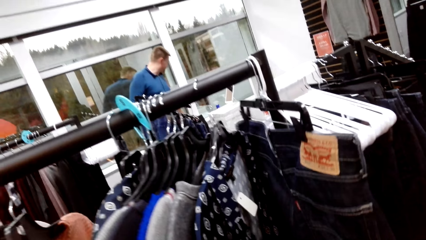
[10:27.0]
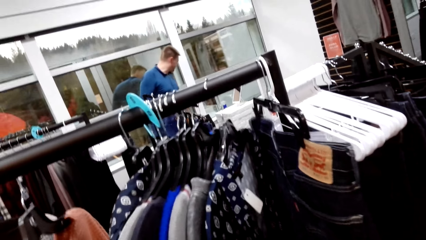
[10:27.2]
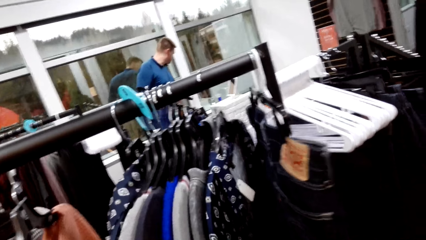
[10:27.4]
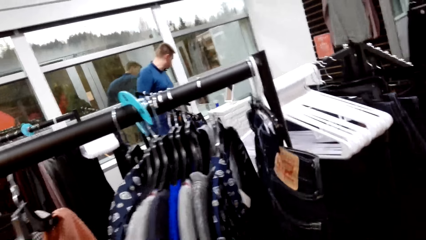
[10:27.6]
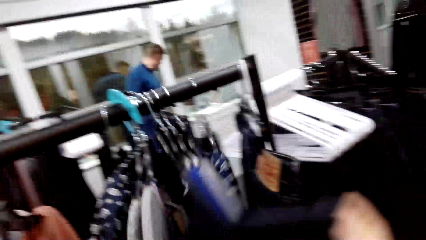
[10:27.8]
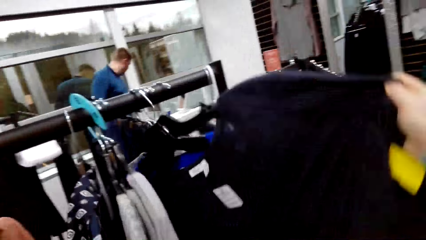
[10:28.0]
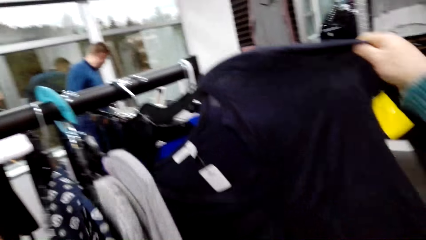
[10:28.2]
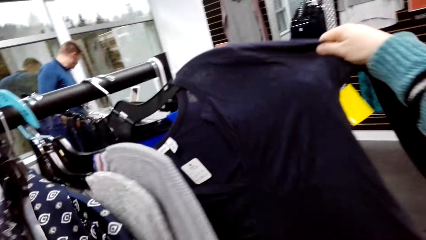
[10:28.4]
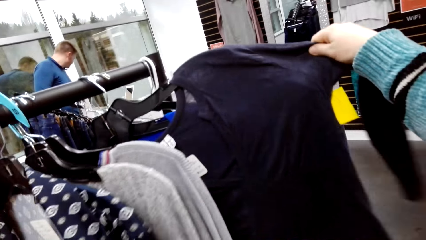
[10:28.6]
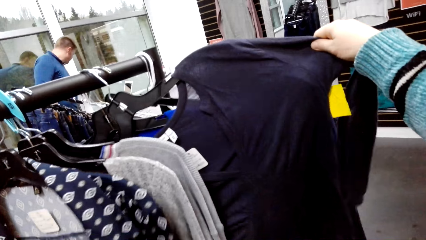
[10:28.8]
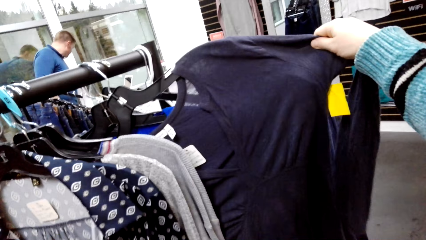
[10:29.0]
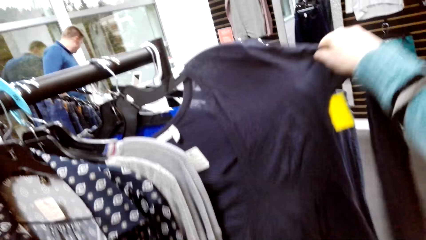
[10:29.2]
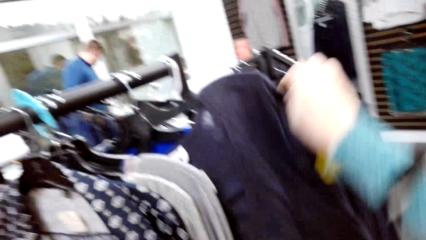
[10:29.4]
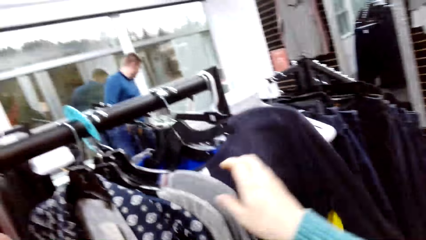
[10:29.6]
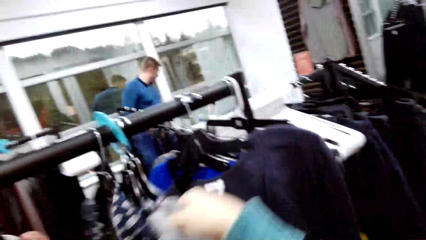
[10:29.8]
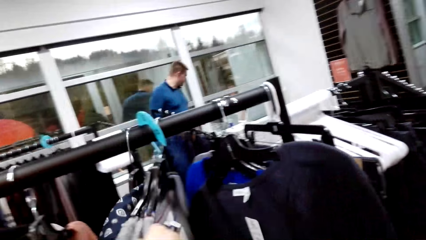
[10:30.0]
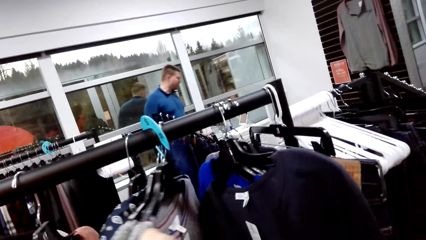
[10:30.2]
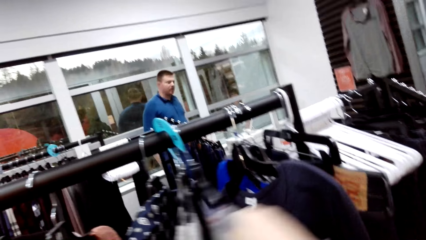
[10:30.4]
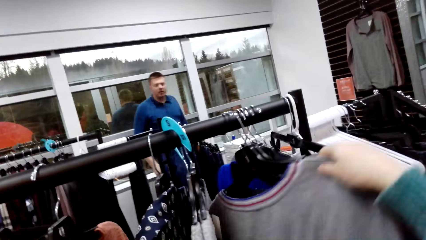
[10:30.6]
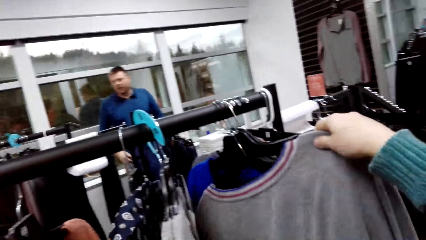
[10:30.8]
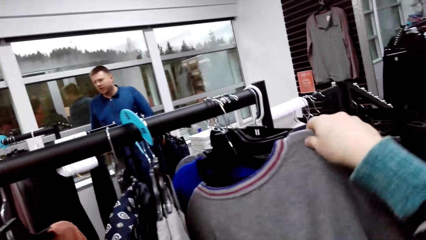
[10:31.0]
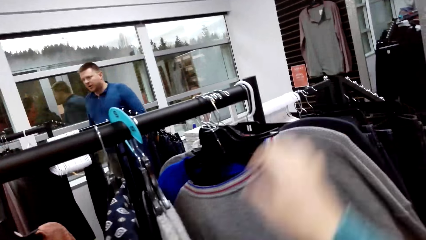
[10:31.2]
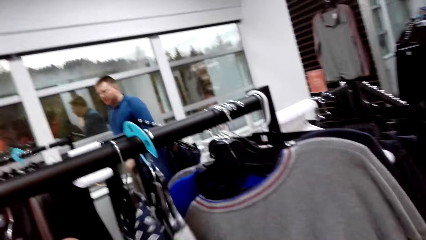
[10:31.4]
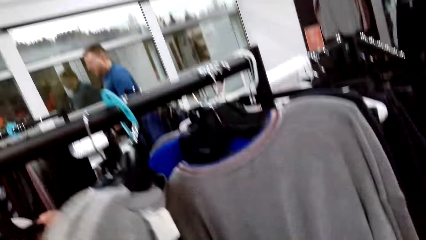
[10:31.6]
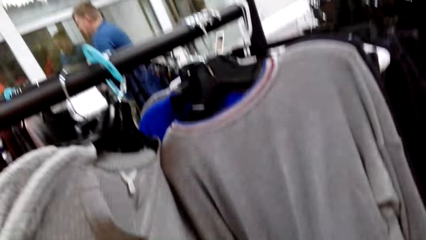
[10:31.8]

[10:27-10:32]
The camera wearer checks the sweatshirt.

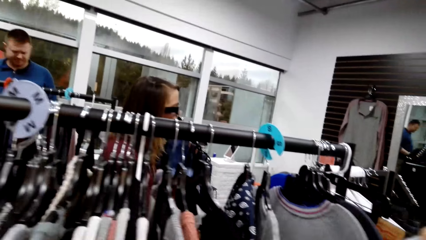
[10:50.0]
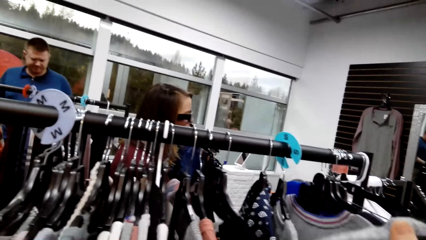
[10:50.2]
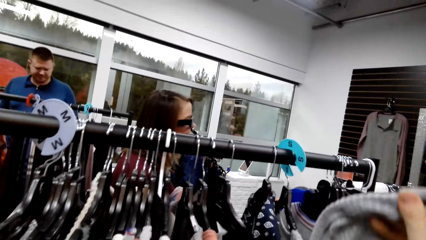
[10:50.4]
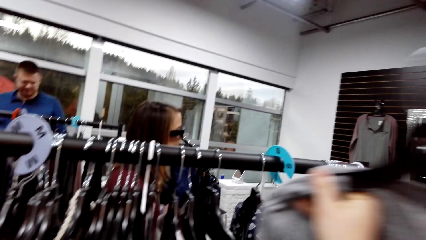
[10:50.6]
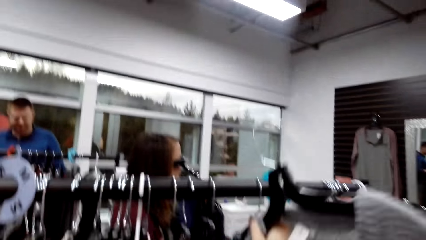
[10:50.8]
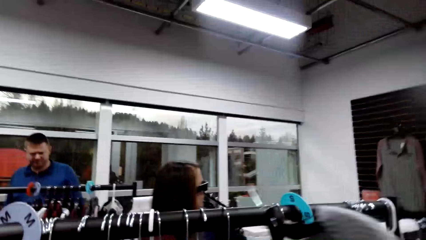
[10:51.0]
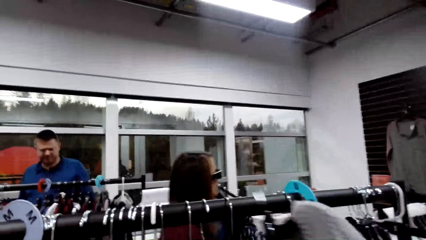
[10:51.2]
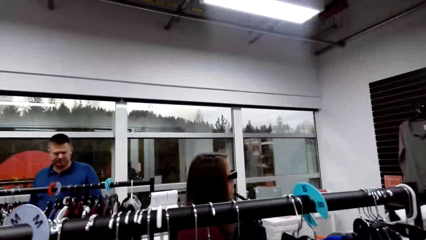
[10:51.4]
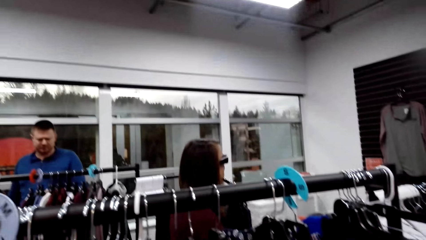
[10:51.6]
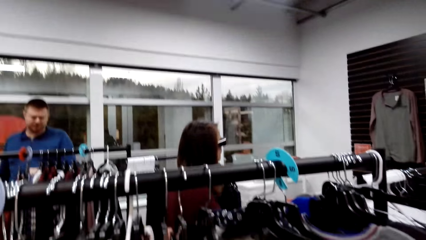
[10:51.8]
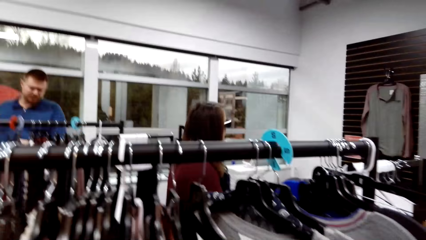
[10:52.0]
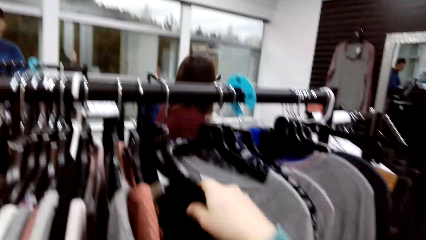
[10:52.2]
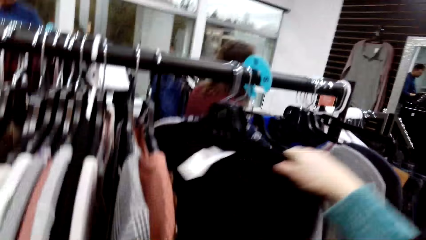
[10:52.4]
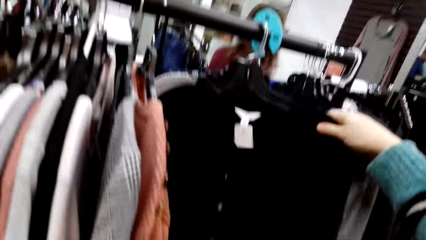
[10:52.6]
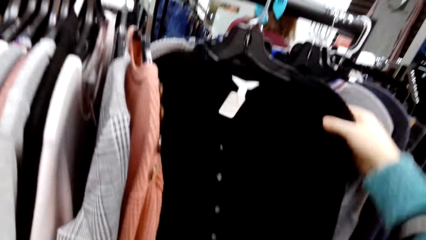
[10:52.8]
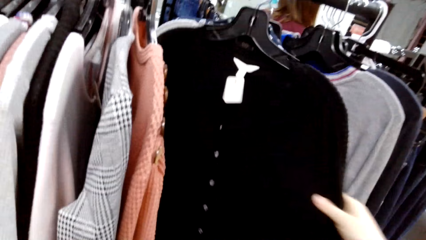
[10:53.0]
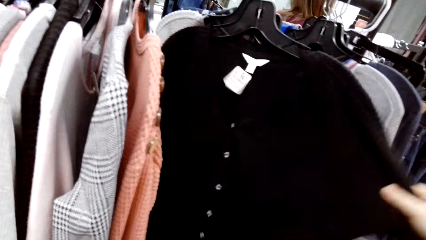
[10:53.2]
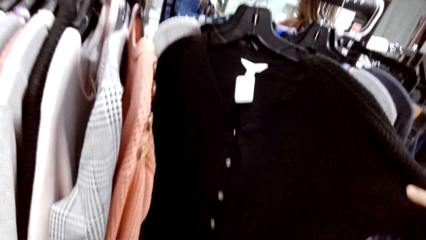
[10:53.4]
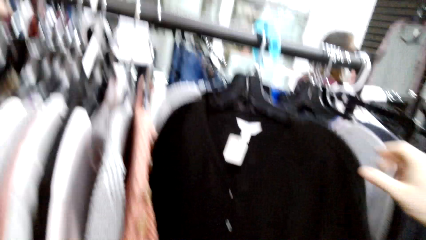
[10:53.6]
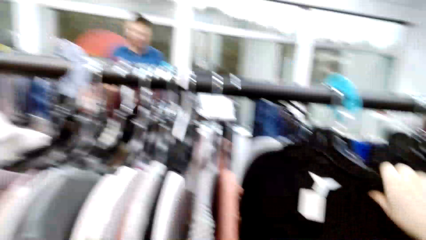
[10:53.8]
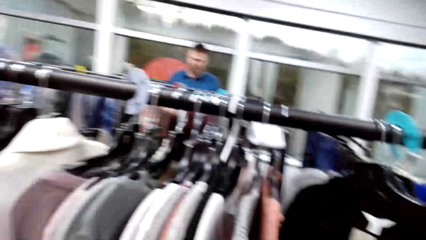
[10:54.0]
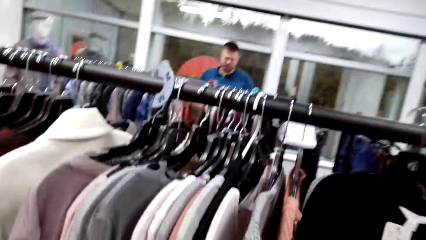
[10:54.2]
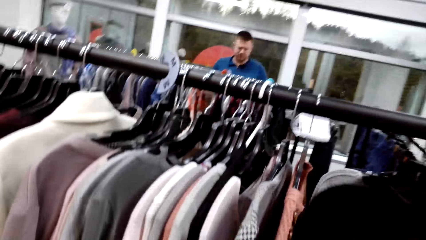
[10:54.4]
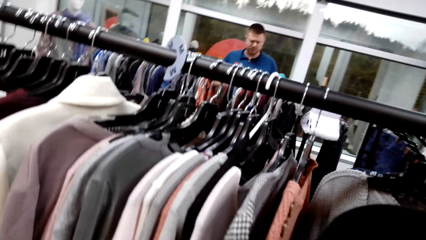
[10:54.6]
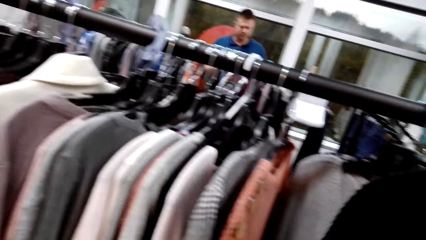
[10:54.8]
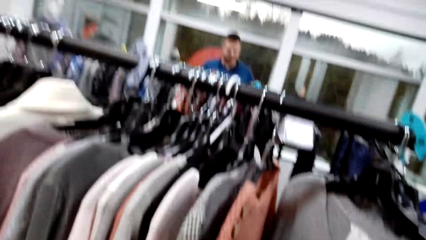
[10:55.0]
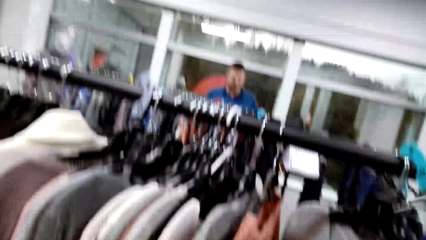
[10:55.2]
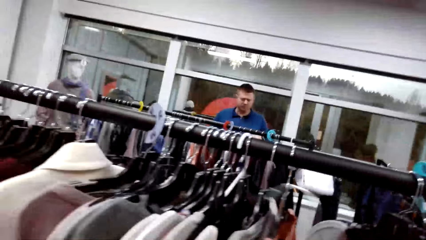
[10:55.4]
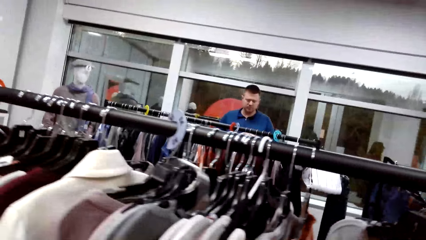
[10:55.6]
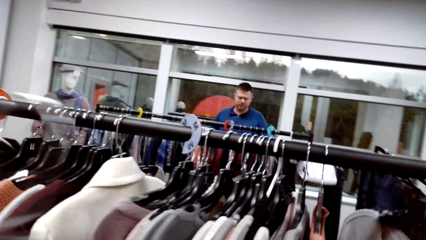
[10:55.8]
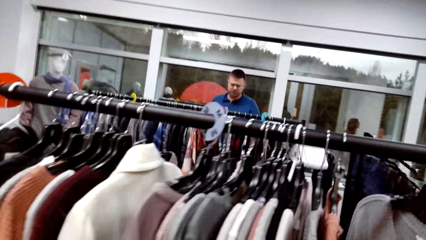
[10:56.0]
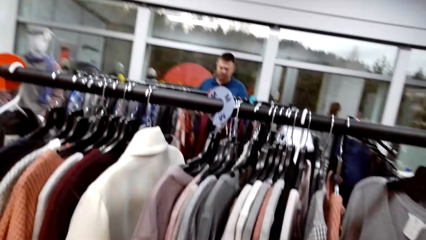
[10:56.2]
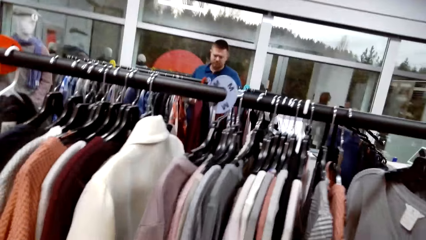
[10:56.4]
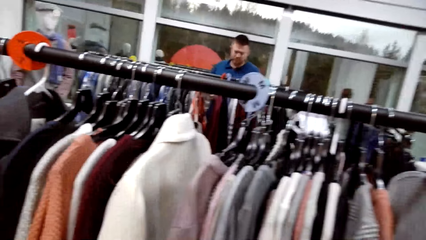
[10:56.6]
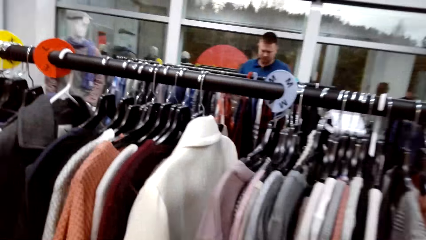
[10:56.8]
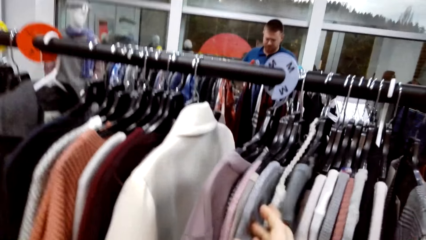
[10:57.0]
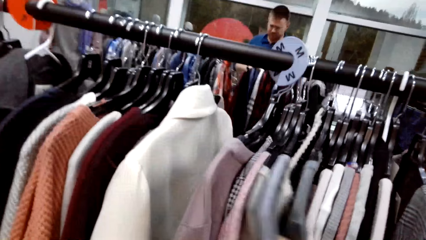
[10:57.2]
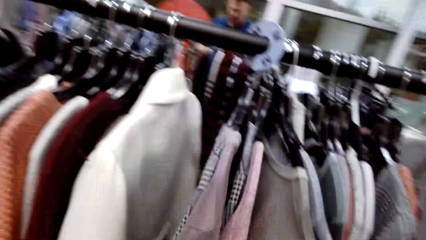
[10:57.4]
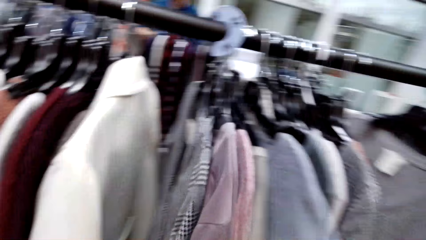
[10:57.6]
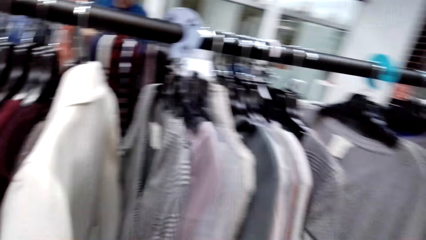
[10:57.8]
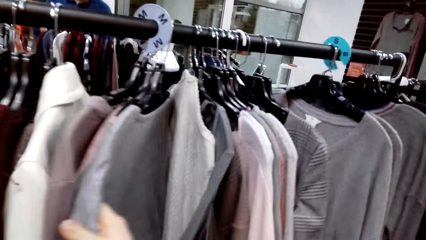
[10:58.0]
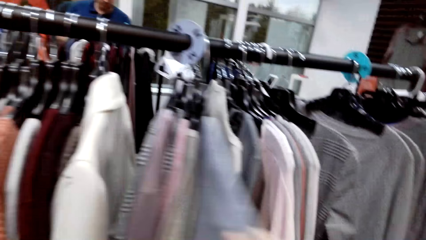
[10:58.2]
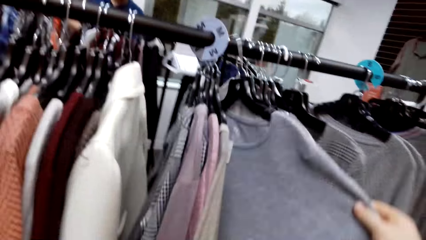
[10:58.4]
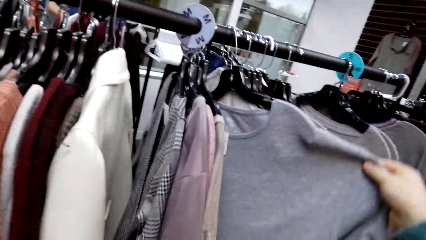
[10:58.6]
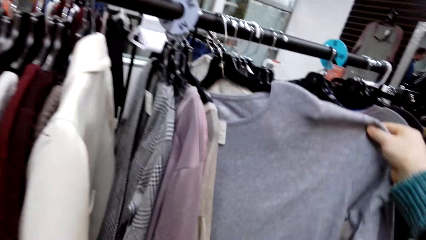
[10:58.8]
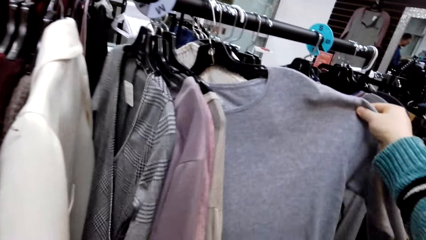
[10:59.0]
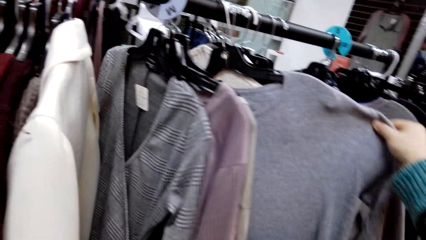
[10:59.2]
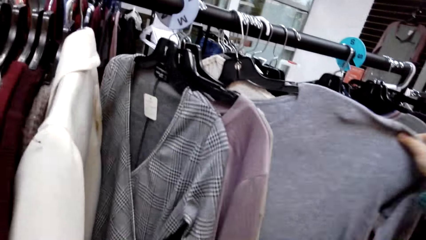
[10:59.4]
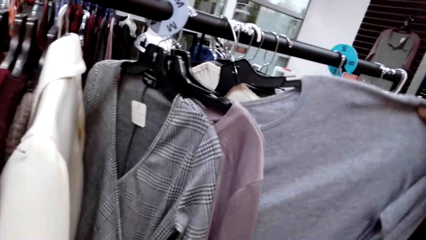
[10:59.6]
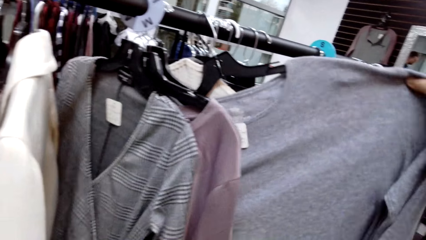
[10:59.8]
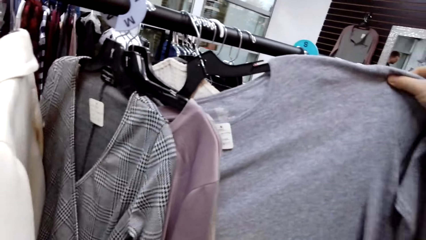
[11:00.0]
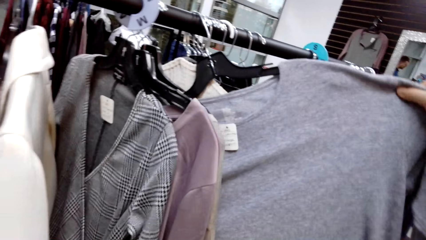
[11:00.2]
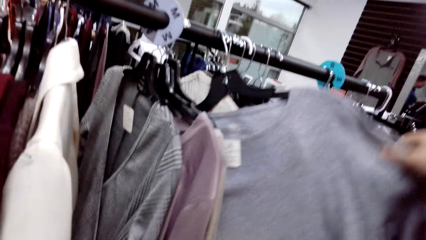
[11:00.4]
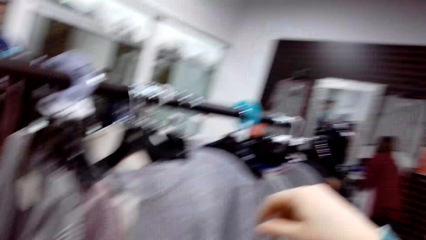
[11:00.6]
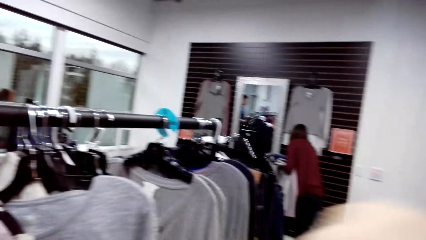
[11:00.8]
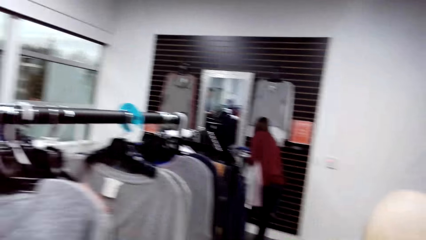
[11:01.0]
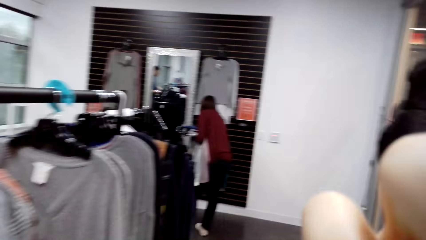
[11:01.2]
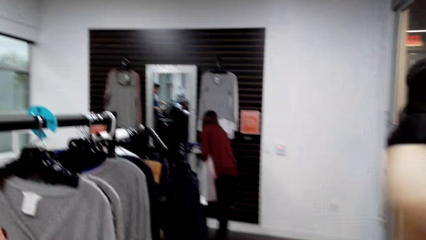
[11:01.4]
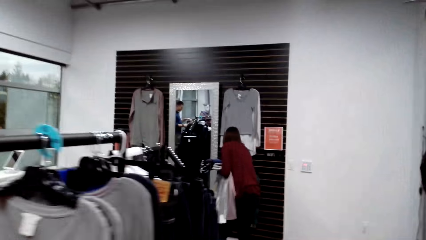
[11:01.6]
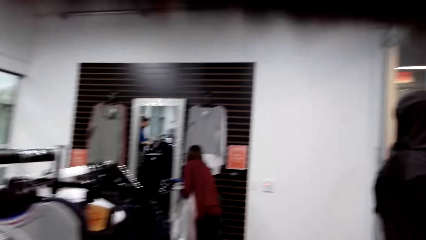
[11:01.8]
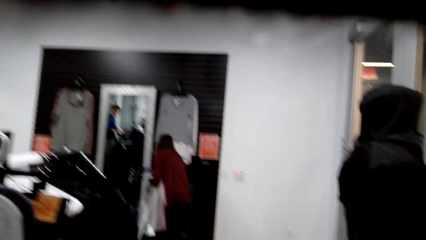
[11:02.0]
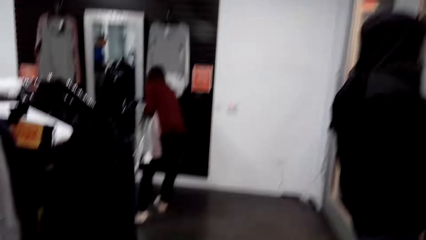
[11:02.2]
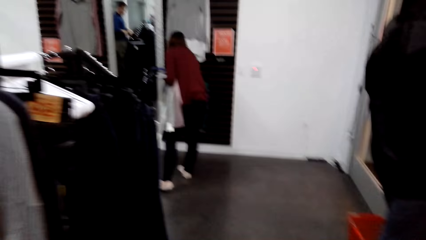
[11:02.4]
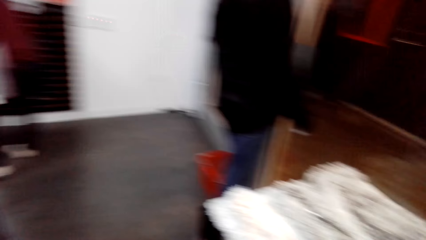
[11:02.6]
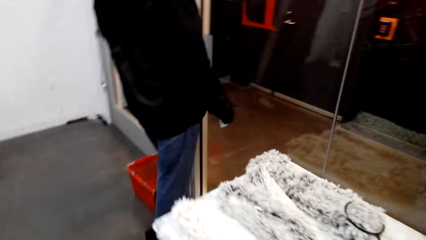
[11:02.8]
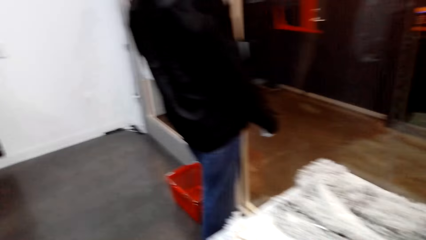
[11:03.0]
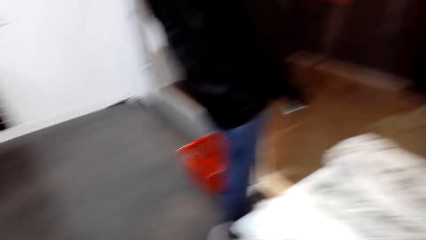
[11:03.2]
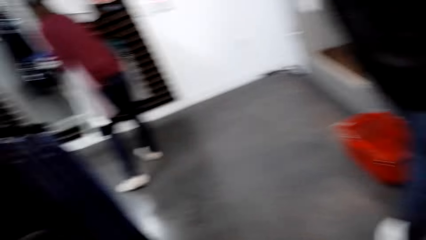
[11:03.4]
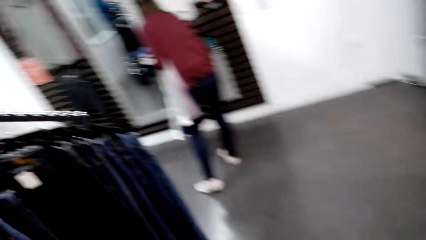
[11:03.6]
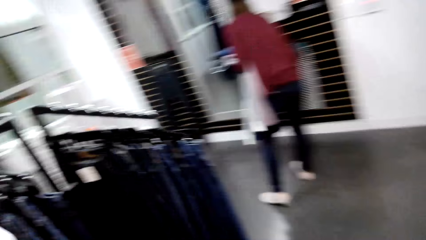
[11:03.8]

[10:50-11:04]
The camera wearer puts the sweatshirt on the clothes rack. They check the sweatshirt. They look at the clothes. They remove the sweatshirt on the clothes rack. They walk towards the clothes rack. They check the sweatshirt. They walk around the store.
